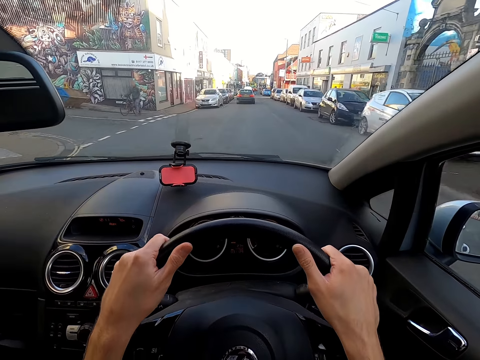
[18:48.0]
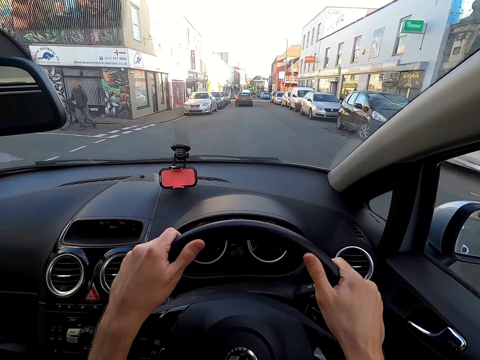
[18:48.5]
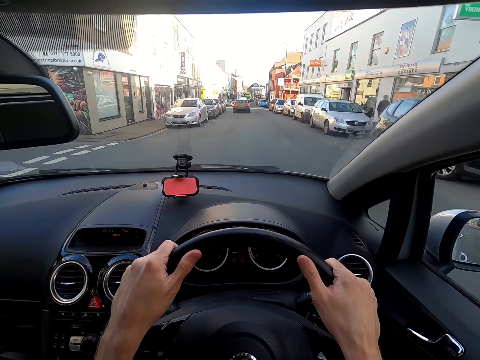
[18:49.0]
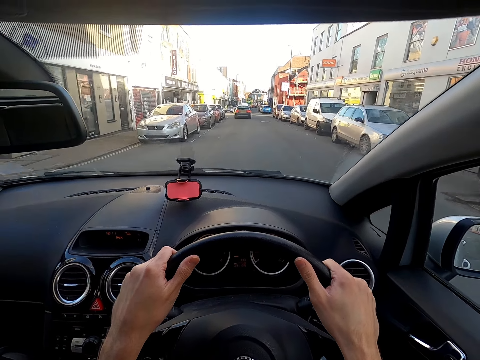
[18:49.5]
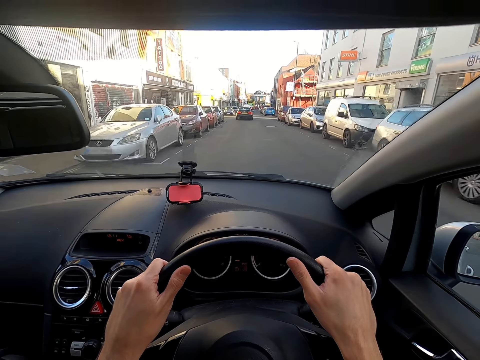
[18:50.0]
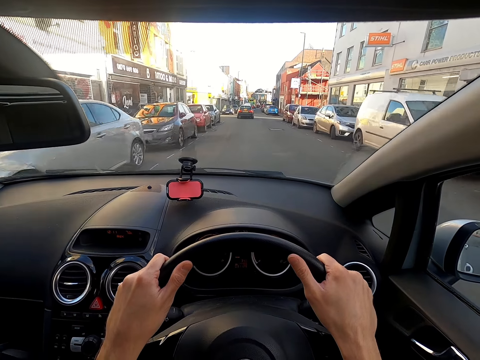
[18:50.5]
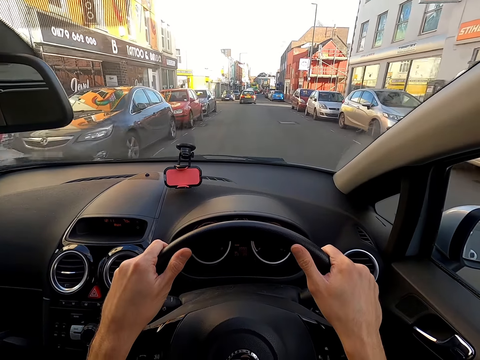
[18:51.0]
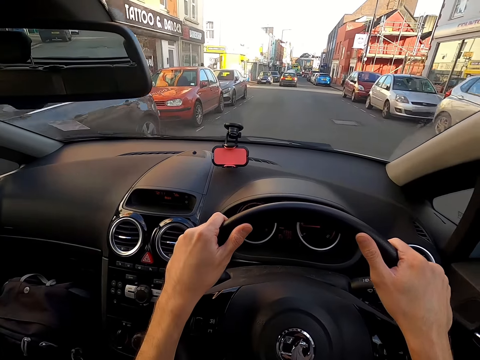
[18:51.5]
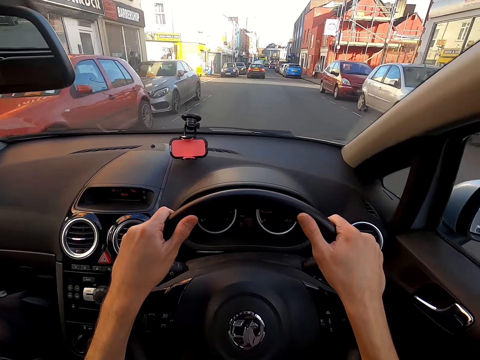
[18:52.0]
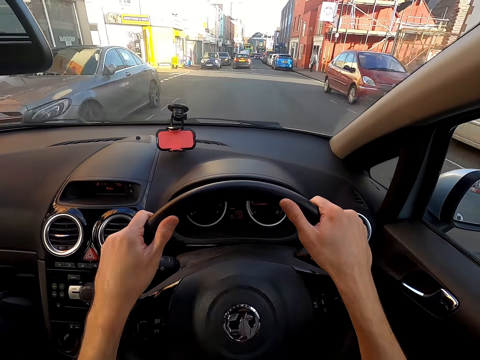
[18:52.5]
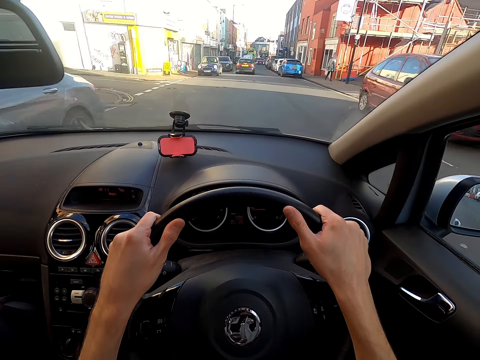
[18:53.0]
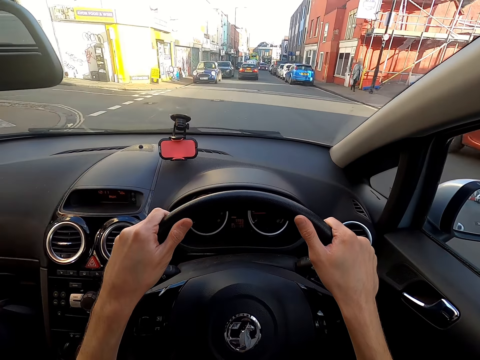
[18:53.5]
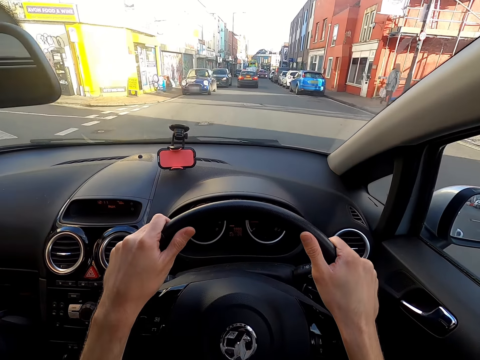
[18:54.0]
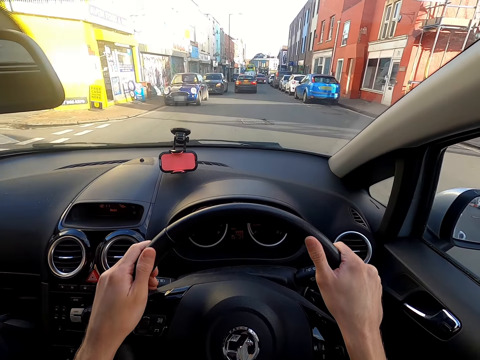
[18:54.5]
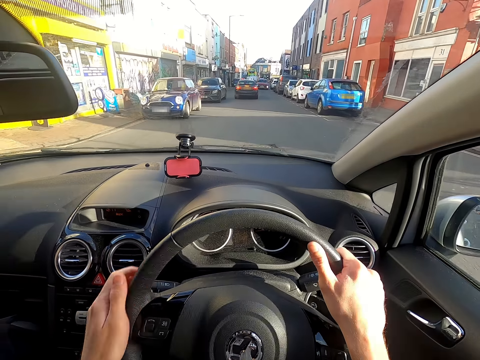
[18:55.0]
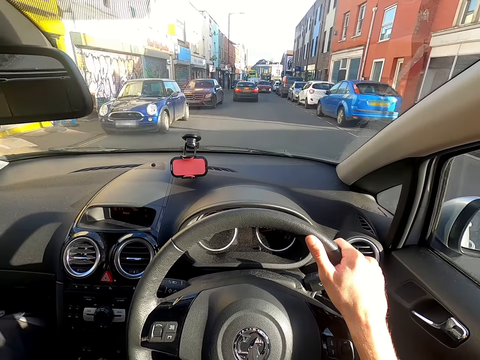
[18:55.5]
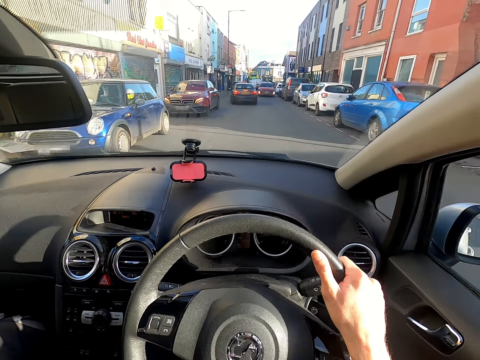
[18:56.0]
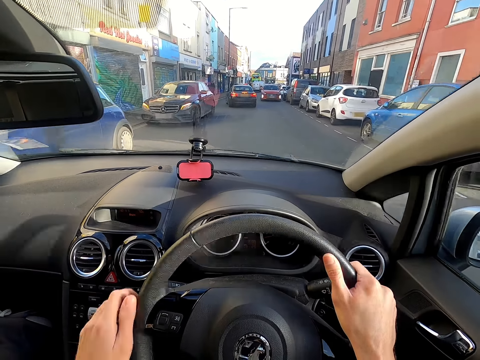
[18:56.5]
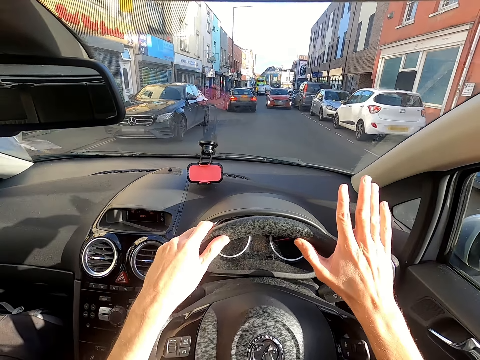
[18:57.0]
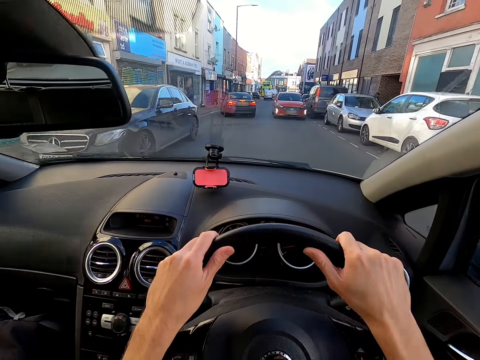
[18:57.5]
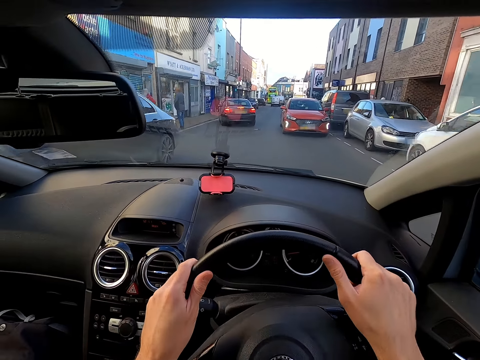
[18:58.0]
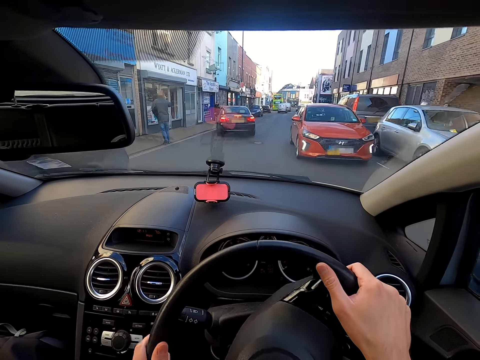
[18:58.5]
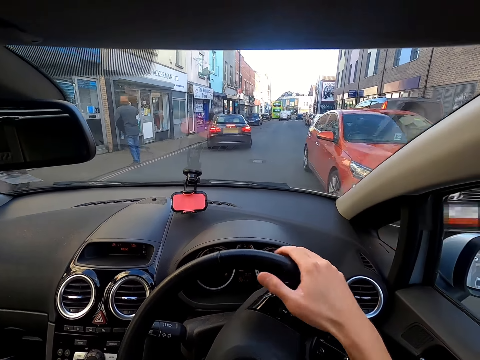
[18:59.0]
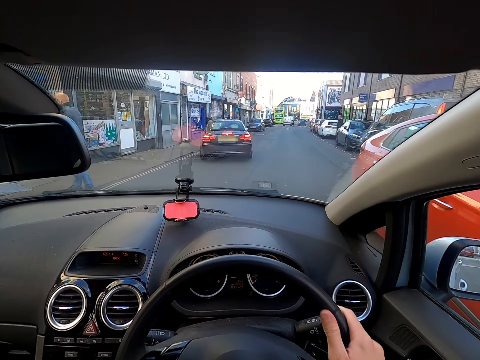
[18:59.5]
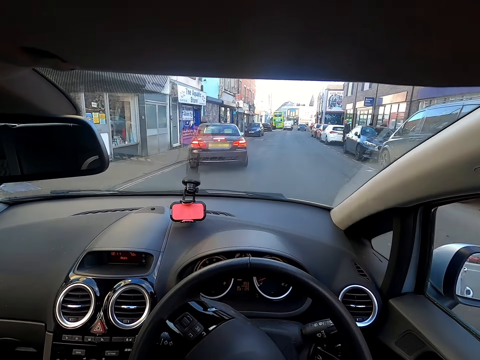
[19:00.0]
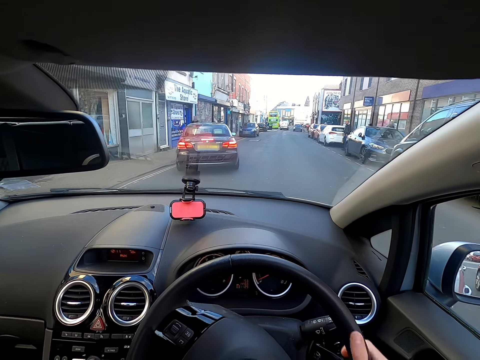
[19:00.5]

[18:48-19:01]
The camera wearer moves the gear stick with his left hand.

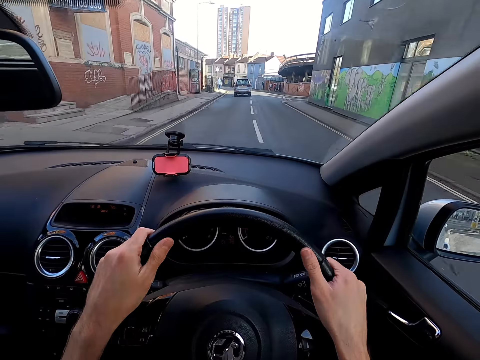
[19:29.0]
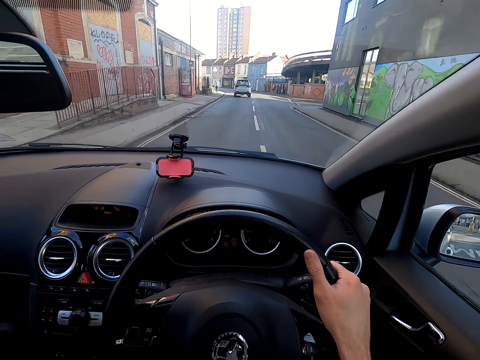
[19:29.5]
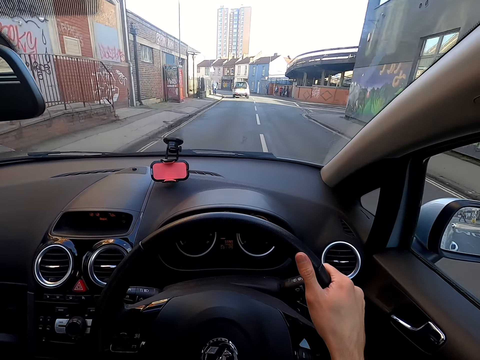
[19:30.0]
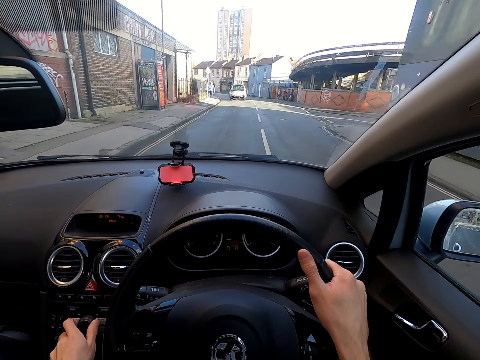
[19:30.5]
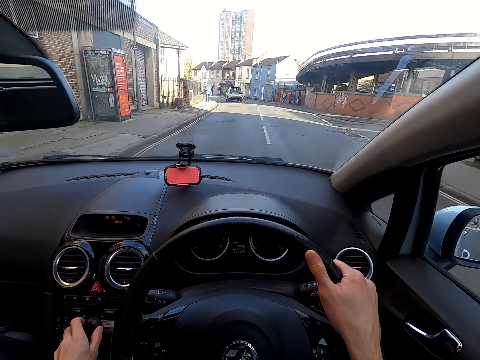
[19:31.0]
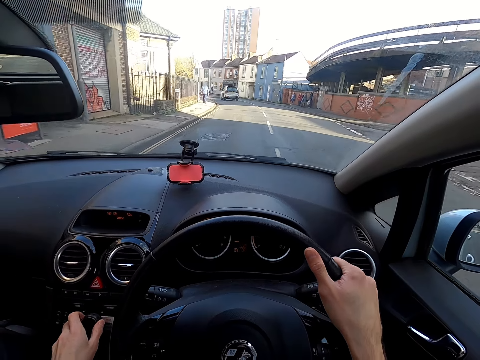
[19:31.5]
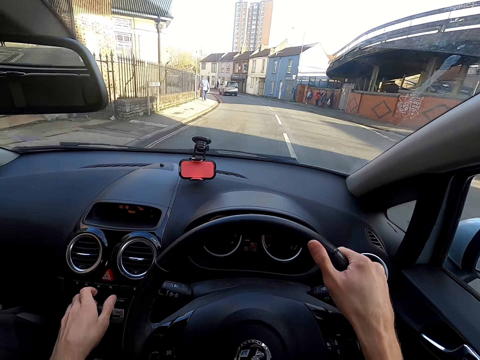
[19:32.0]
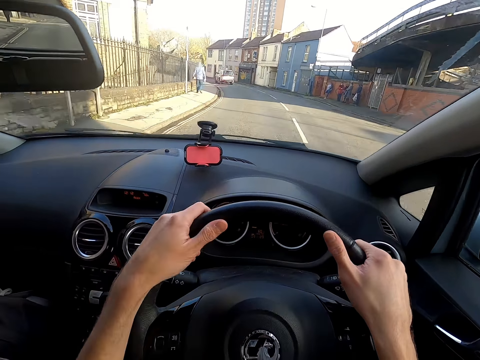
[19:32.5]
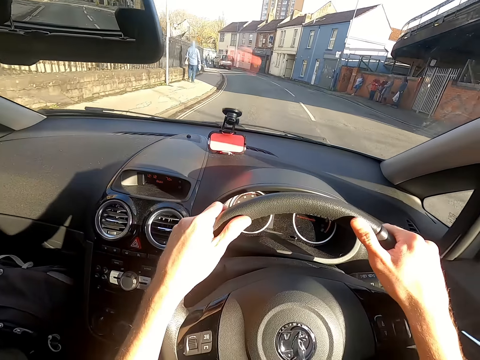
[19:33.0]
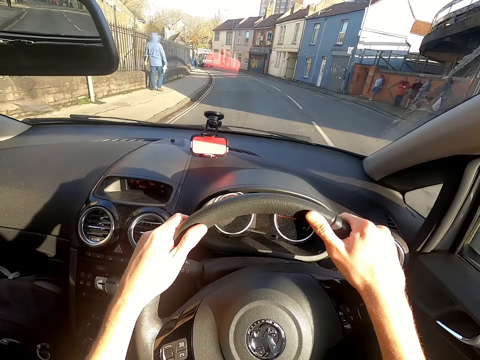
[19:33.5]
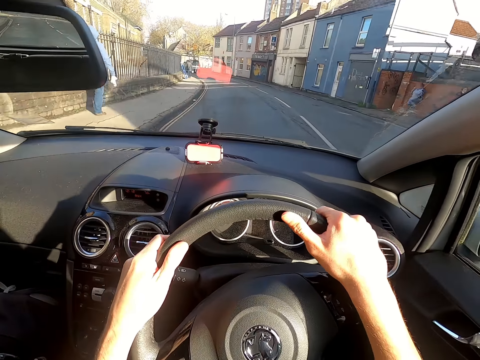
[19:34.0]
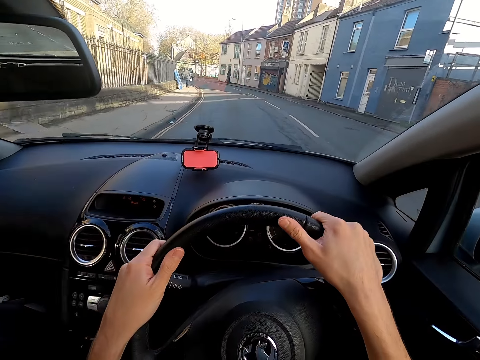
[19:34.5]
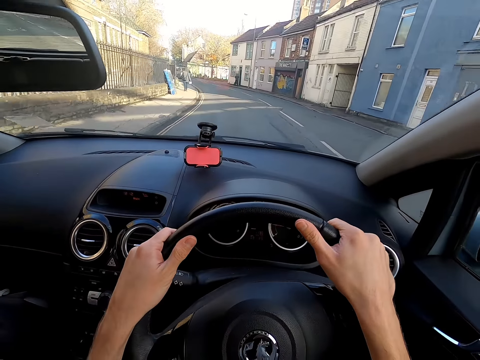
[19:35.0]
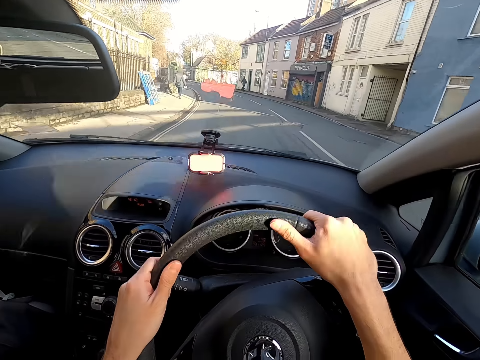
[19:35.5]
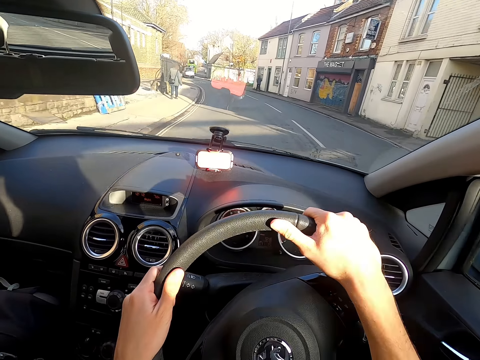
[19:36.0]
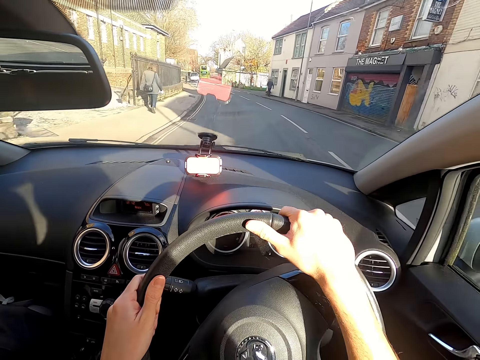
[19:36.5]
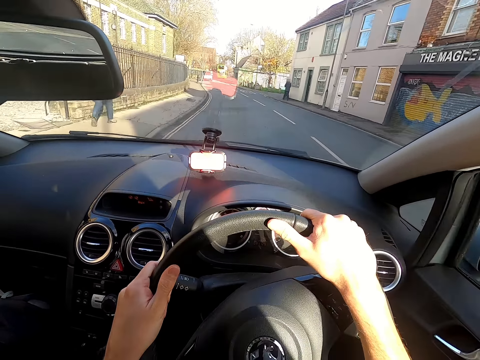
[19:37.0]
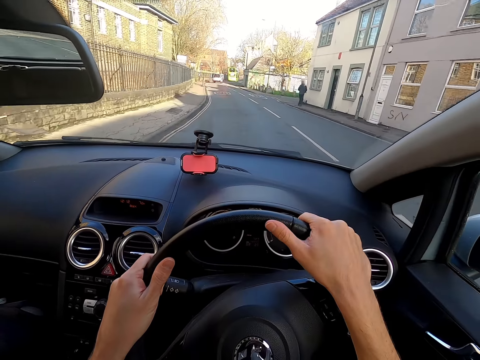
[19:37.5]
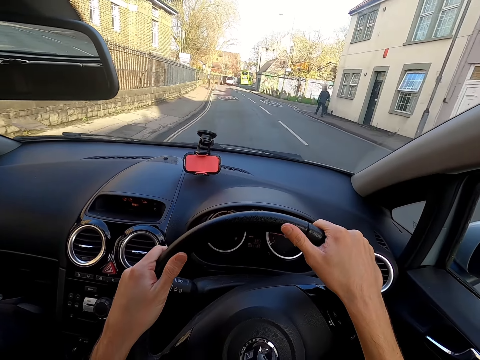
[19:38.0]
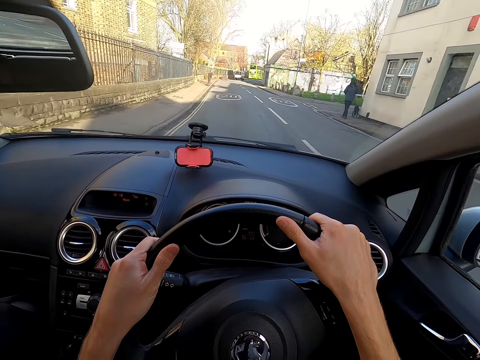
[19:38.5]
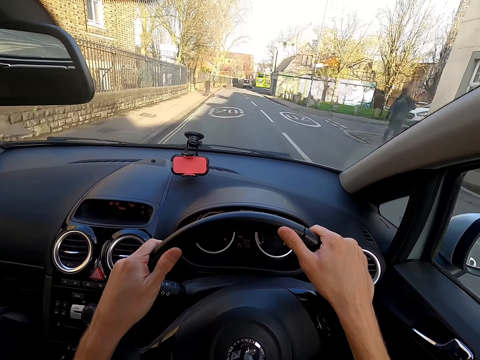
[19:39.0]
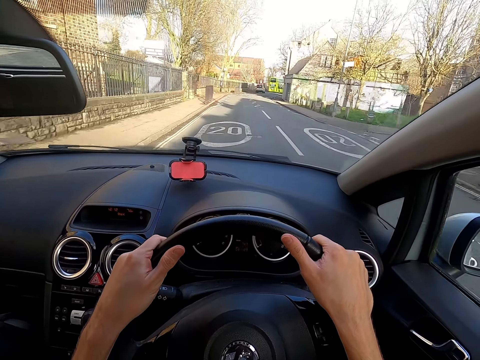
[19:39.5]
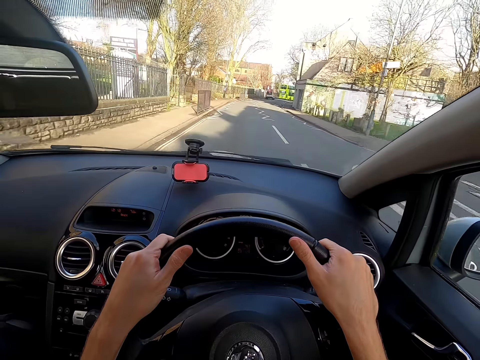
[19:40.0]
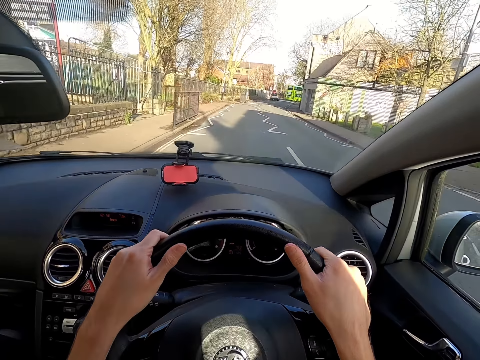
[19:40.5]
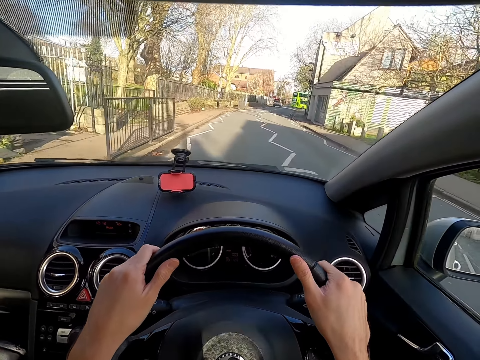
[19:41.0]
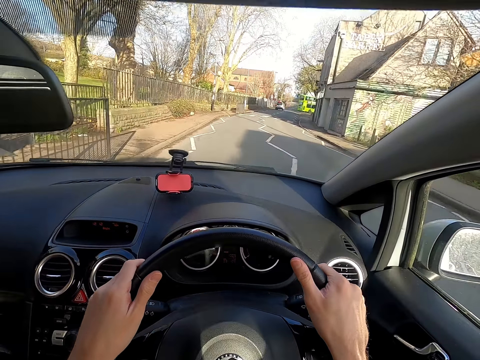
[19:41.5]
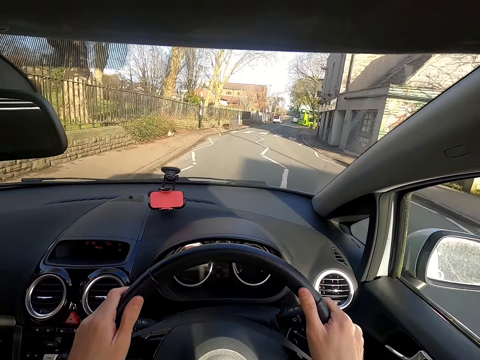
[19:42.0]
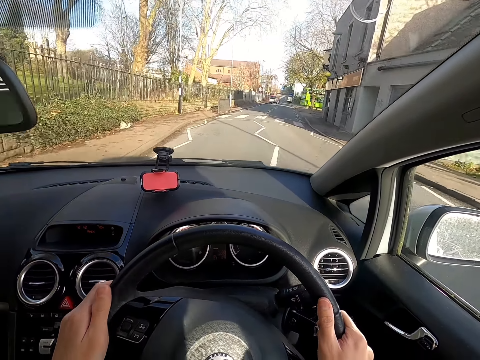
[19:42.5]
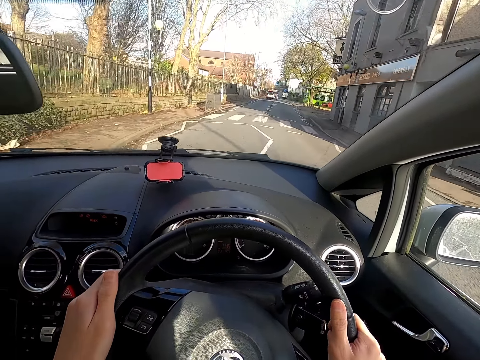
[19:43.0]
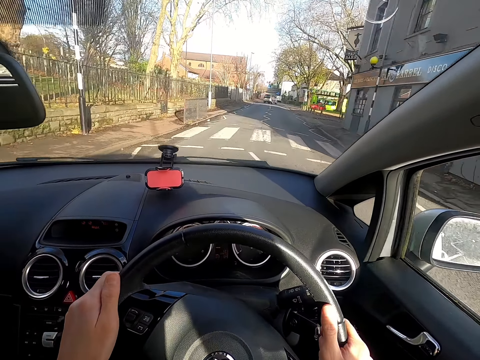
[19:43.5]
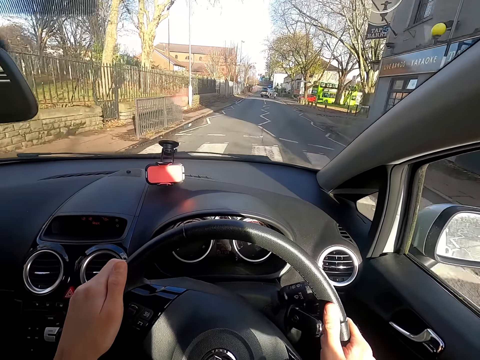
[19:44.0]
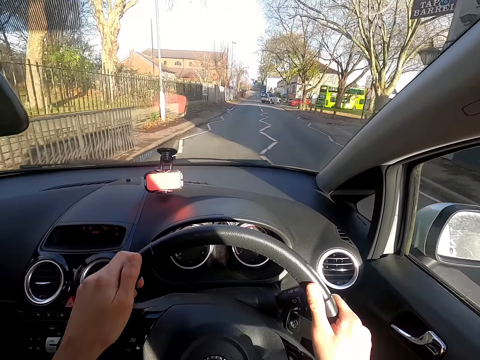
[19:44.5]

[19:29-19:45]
The camera wearer rolls a knob on the car's dashboard with his left hand.
